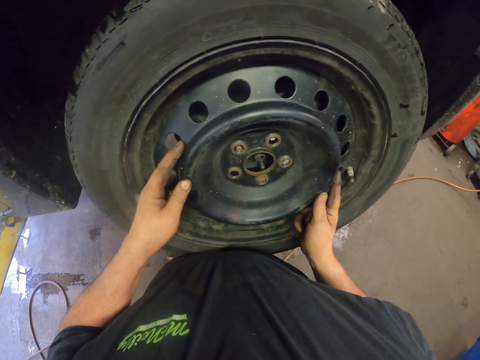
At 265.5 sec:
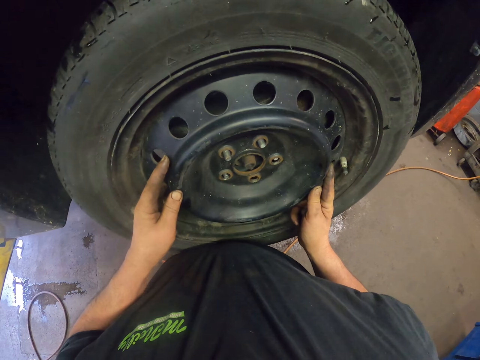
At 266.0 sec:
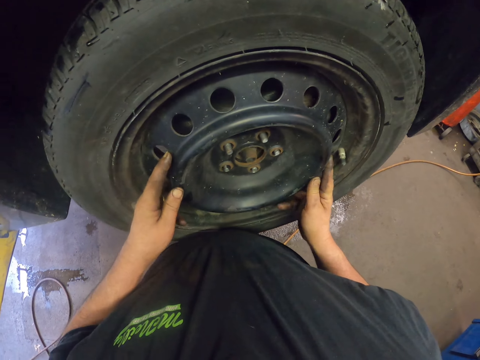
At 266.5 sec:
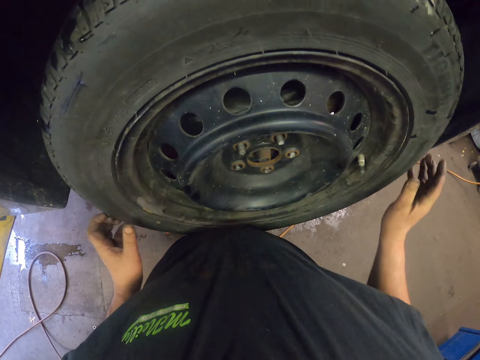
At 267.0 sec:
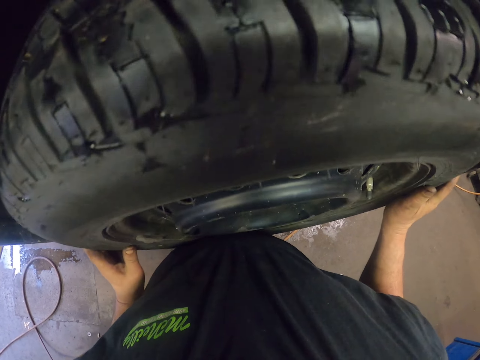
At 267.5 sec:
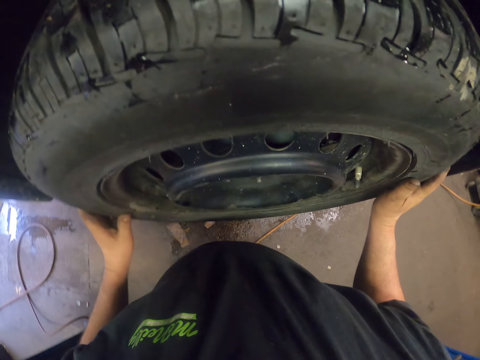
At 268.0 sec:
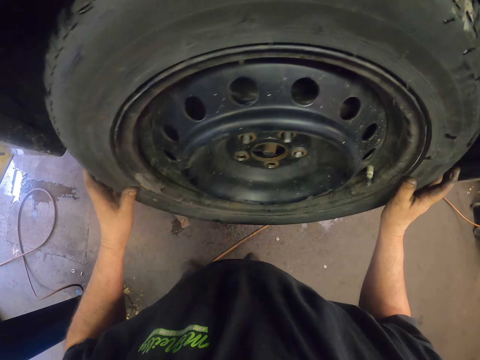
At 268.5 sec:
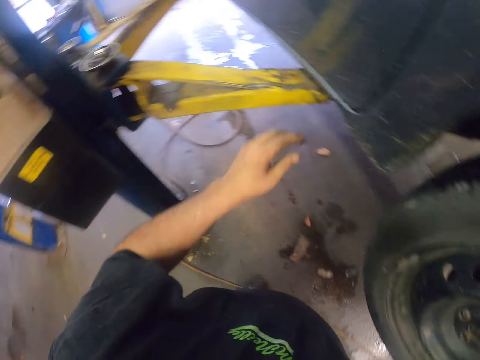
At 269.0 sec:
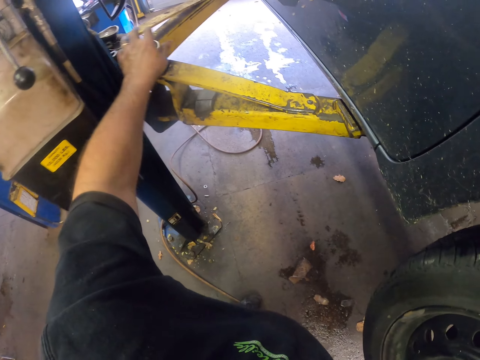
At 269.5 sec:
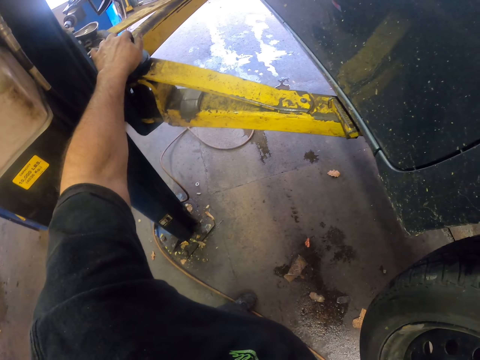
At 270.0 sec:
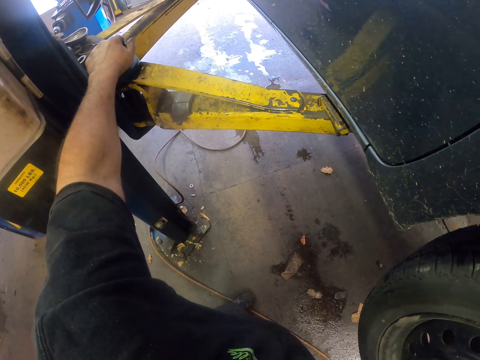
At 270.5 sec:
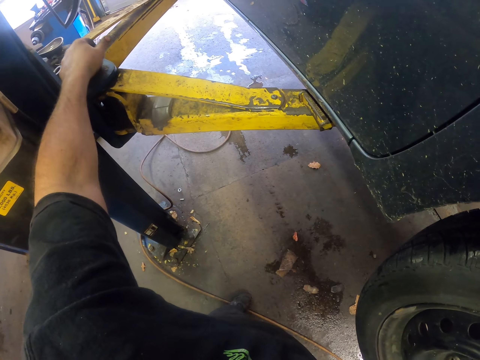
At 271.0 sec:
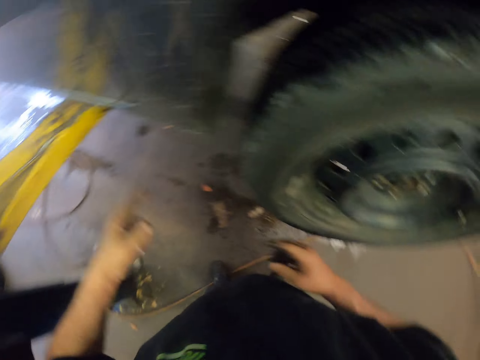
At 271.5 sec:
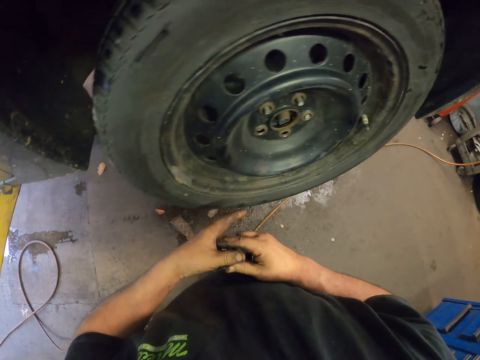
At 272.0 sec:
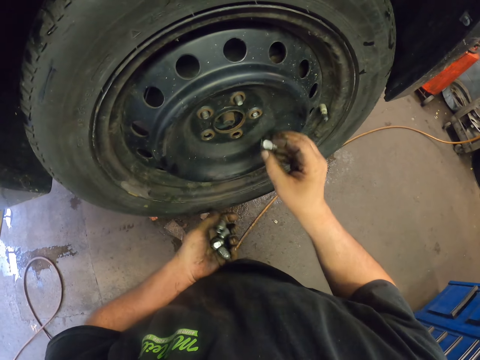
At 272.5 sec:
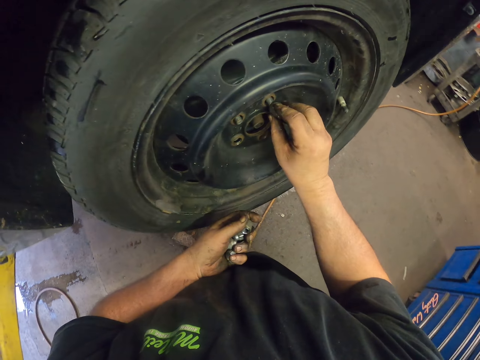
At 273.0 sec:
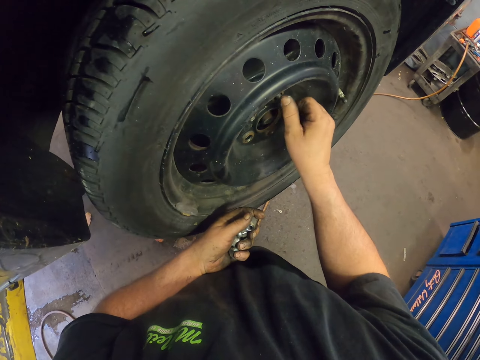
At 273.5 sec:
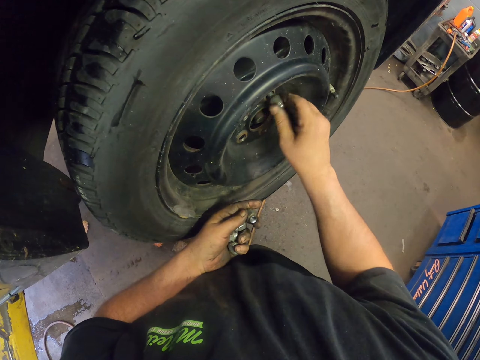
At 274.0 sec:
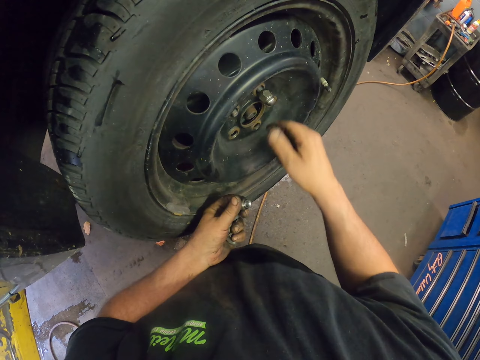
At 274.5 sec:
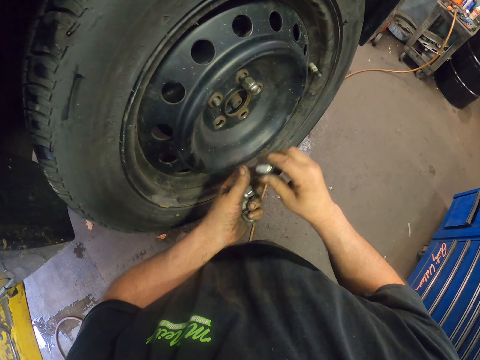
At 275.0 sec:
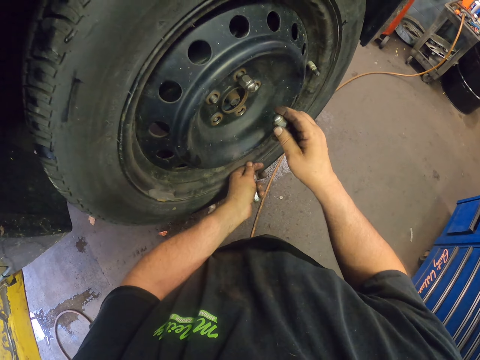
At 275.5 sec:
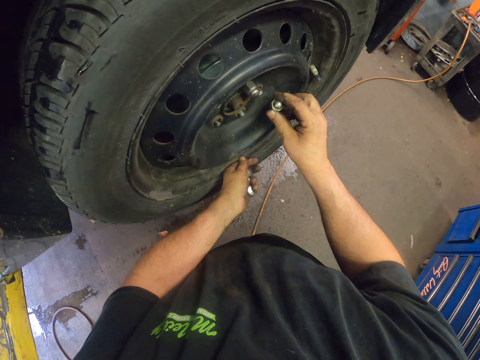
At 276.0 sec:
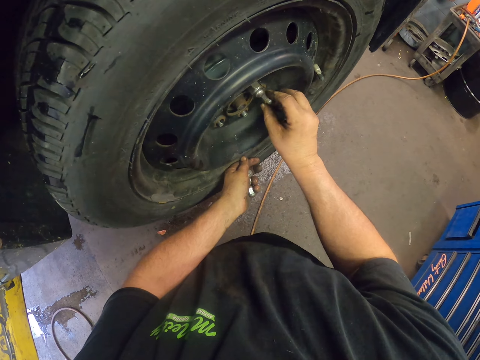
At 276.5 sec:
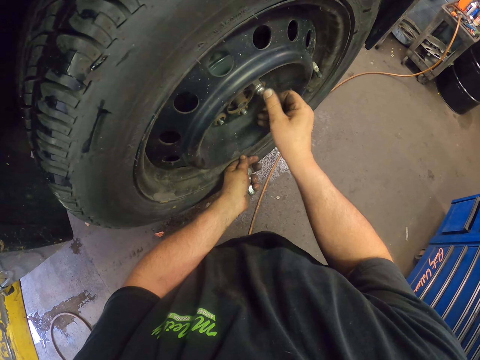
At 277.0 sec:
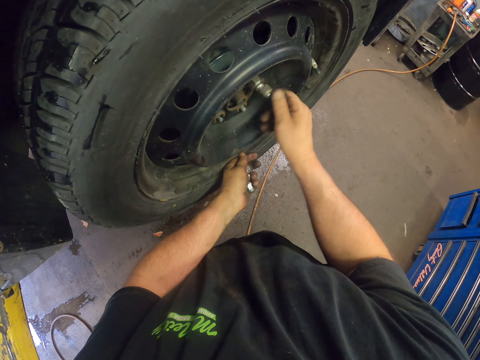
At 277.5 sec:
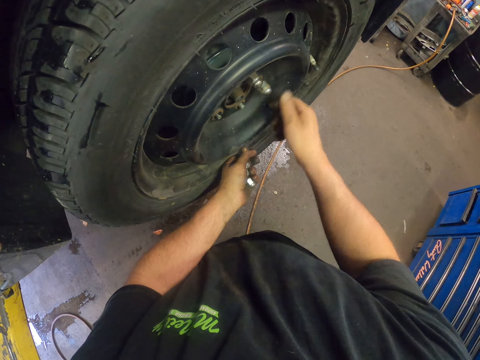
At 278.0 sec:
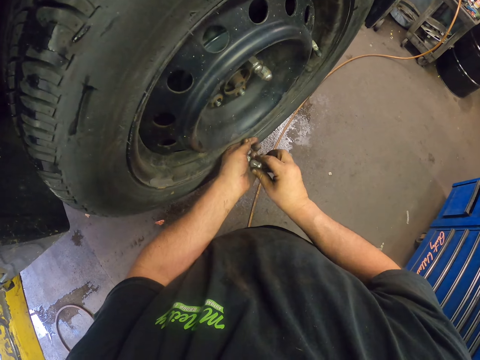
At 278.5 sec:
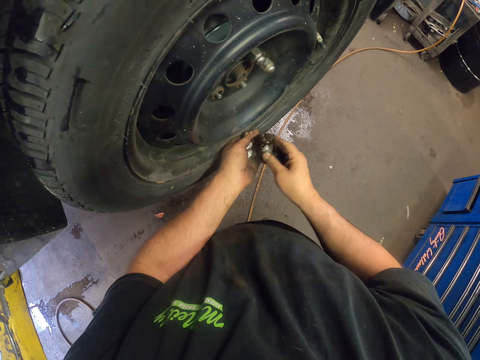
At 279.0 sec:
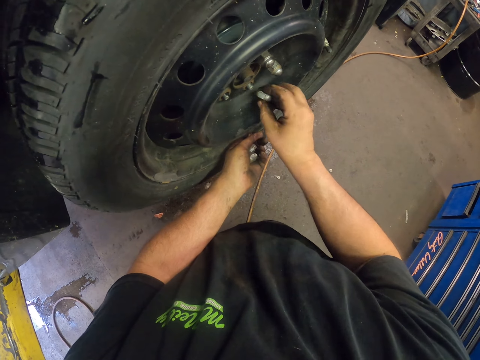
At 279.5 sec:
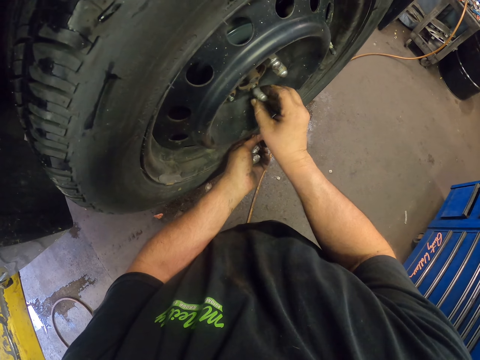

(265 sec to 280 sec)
The camera wearer picks up bolts. They fix the bolts on the tyre.

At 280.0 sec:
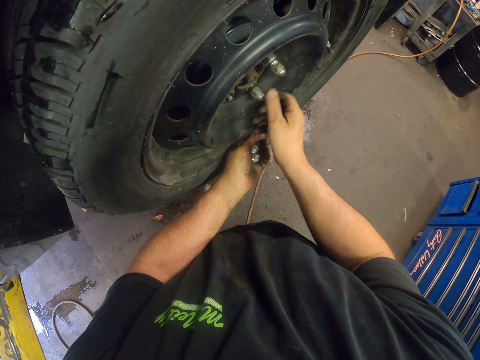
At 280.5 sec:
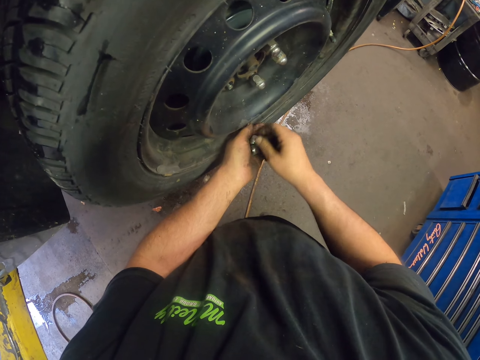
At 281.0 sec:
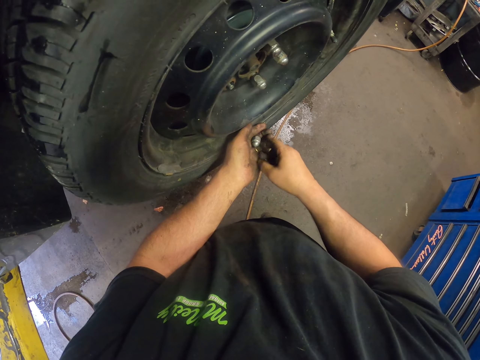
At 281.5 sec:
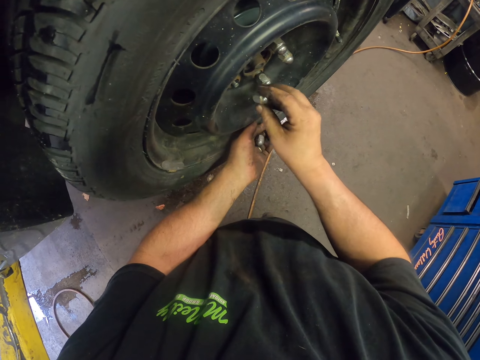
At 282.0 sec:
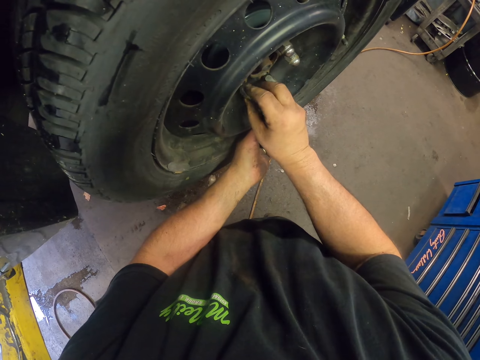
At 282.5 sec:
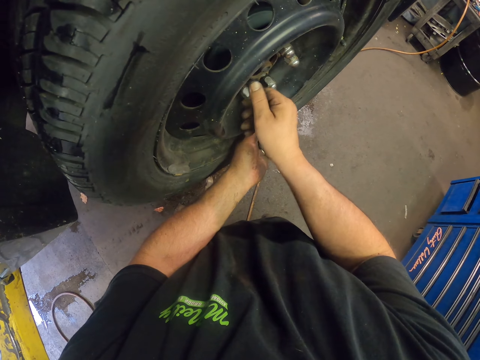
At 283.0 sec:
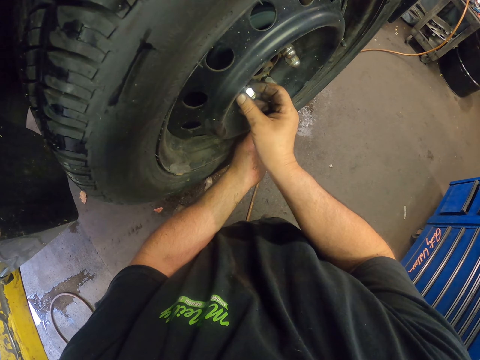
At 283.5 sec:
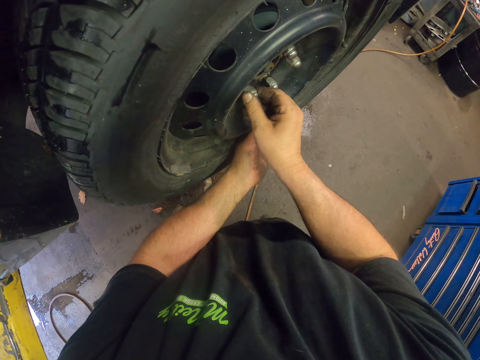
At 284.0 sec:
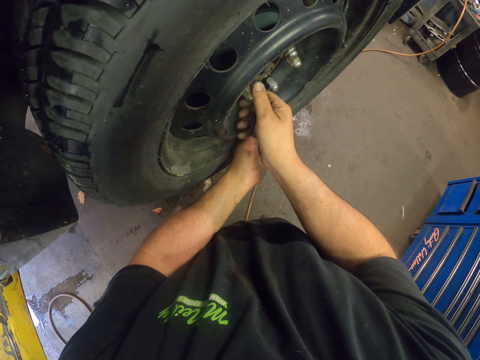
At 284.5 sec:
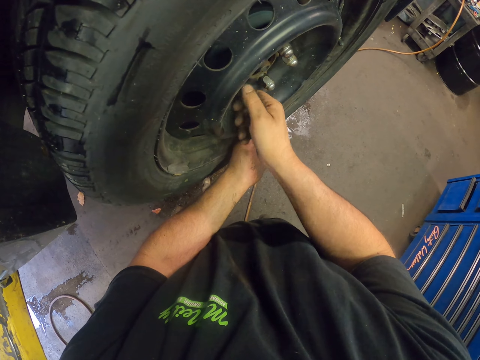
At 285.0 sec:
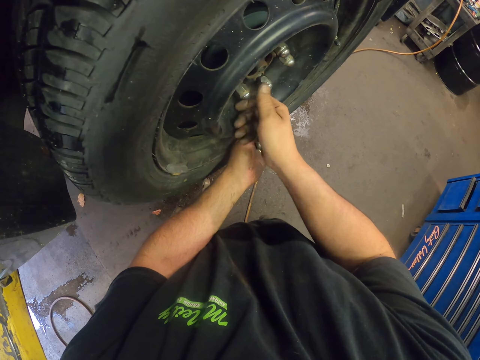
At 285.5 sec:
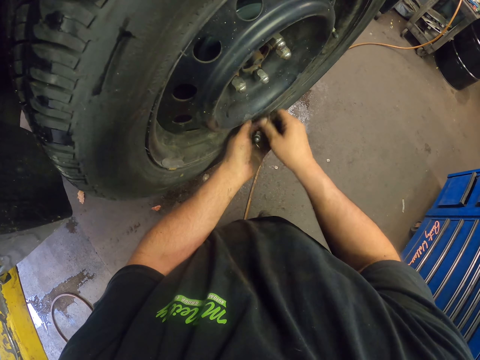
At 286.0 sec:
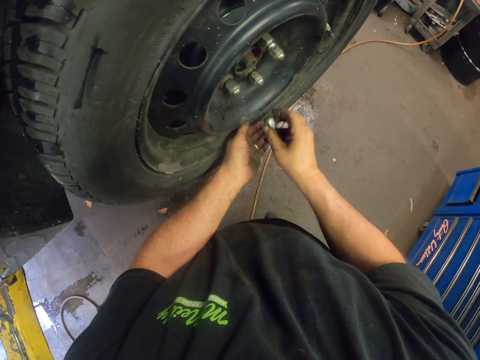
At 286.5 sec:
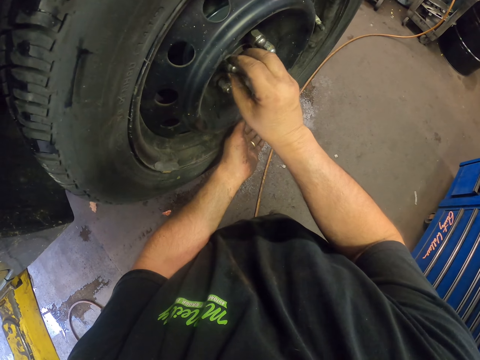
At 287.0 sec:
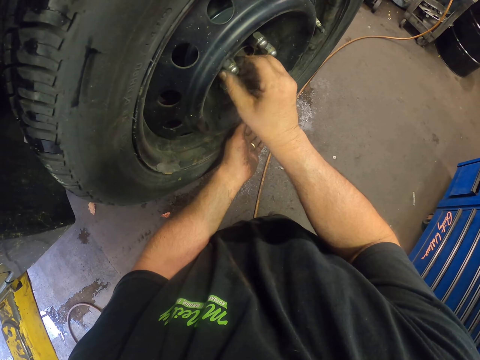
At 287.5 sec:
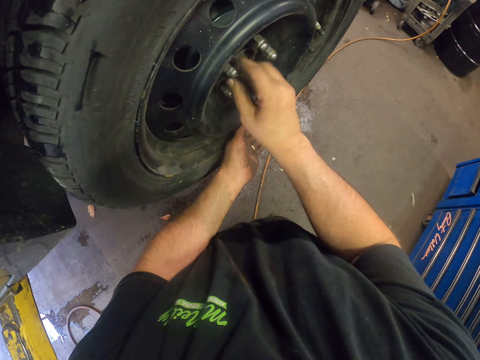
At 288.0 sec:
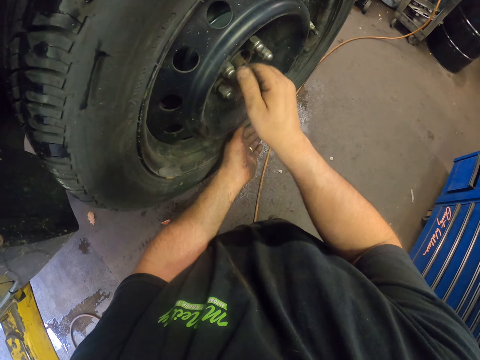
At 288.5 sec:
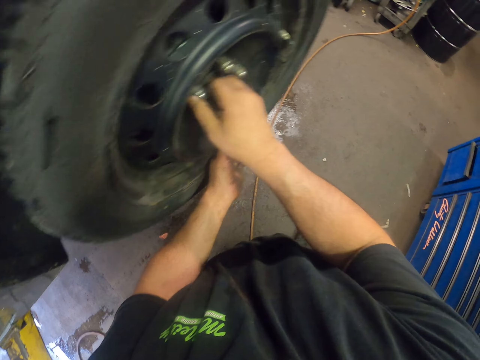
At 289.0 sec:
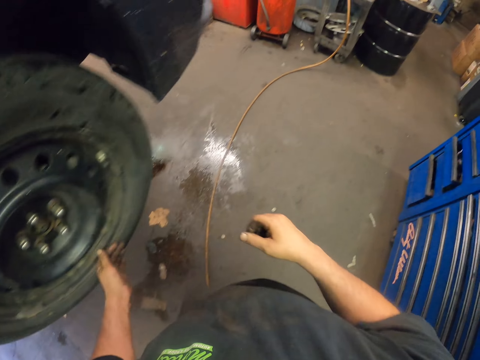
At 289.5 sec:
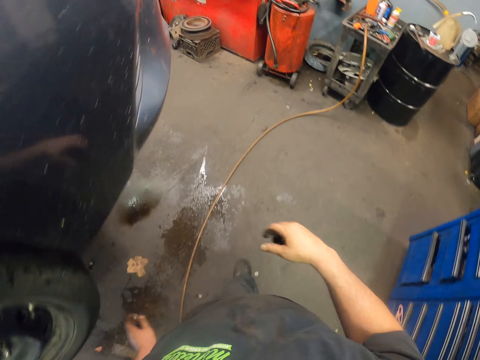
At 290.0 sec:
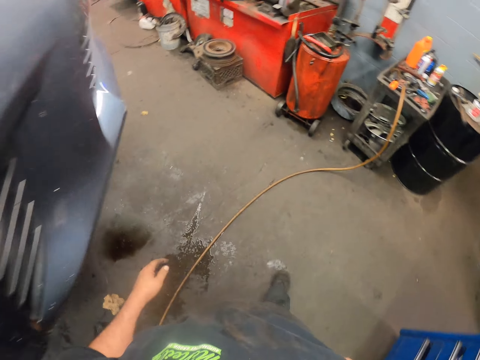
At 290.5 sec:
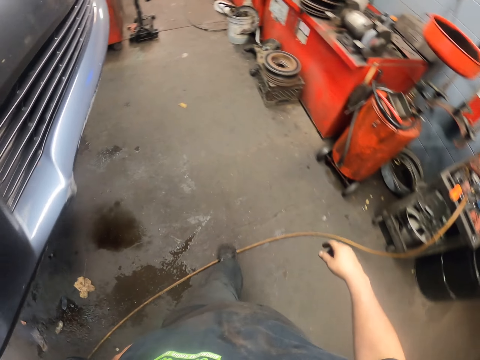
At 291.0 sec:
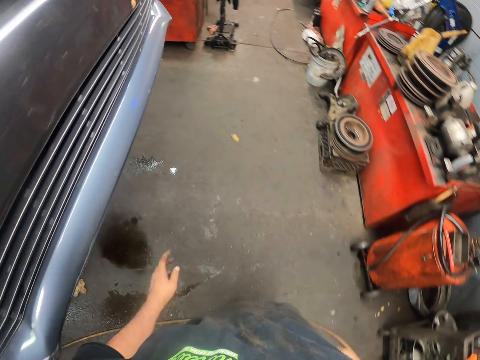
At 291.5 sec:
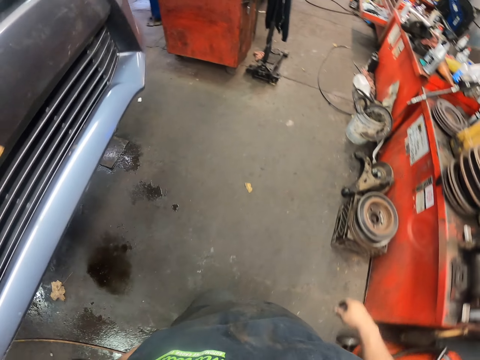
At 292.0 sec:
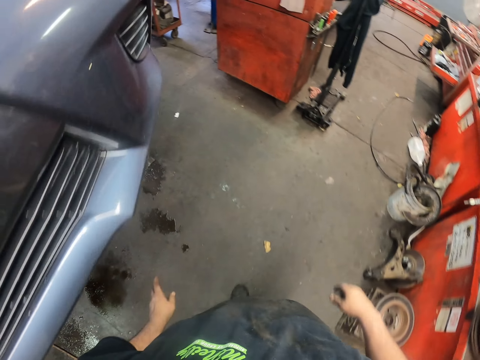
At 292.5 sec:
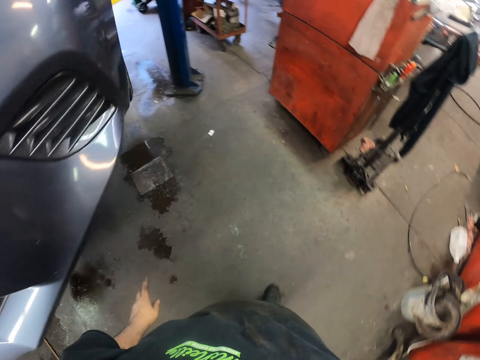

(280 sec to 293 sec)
The camera wearer picks a bolt from the left hand. They fix the bolt in a tyre. They walk around the workshop.
